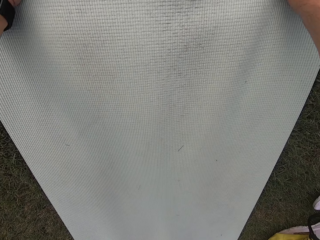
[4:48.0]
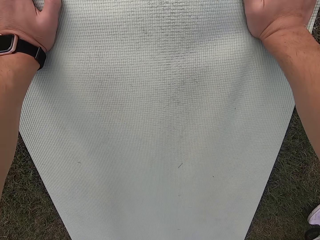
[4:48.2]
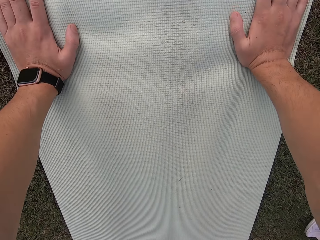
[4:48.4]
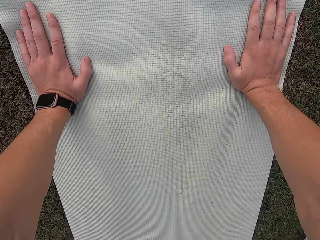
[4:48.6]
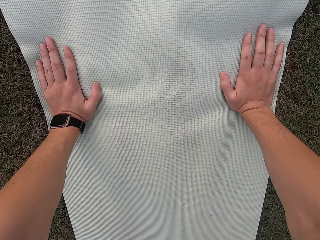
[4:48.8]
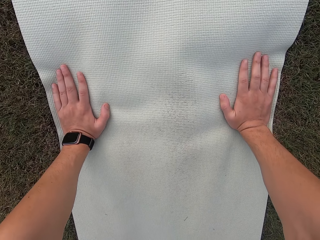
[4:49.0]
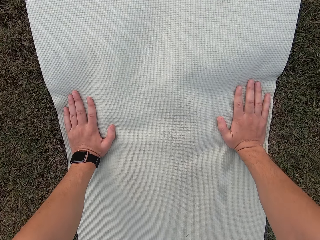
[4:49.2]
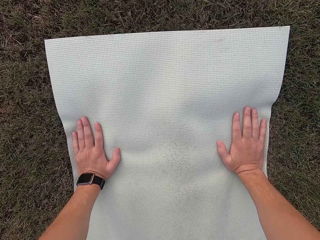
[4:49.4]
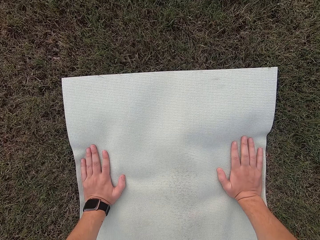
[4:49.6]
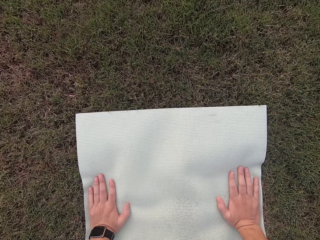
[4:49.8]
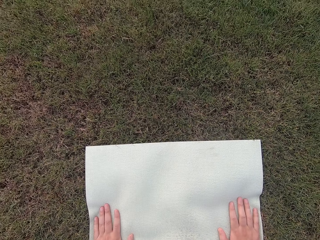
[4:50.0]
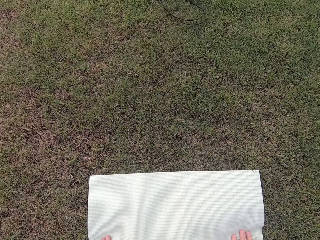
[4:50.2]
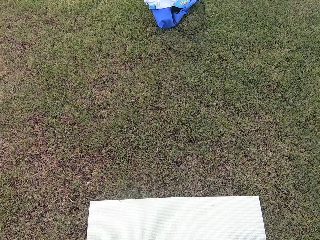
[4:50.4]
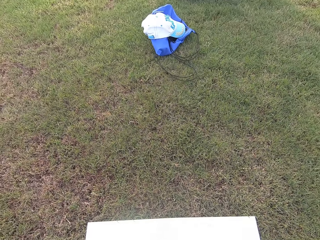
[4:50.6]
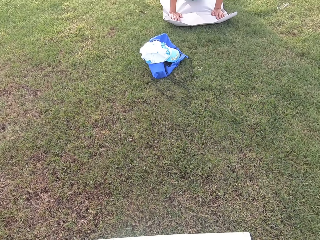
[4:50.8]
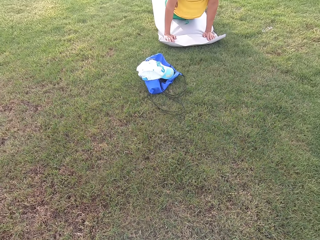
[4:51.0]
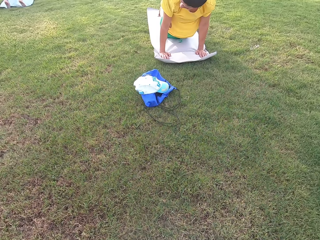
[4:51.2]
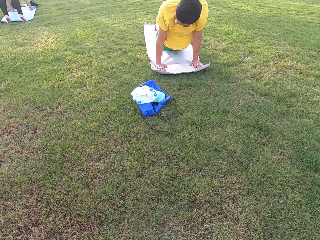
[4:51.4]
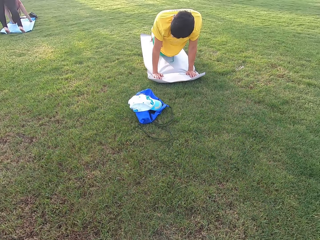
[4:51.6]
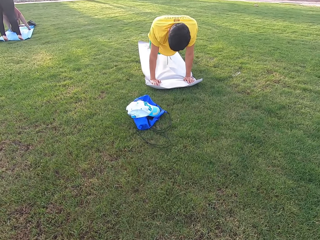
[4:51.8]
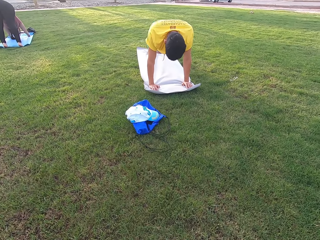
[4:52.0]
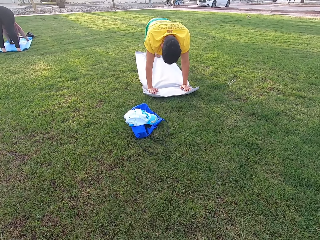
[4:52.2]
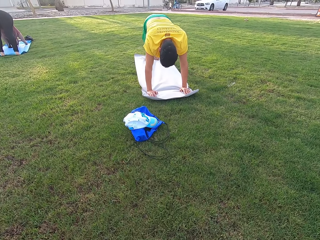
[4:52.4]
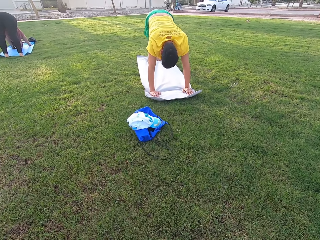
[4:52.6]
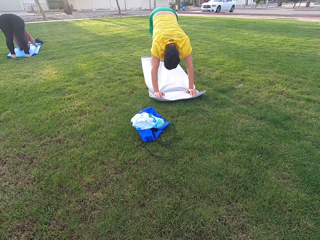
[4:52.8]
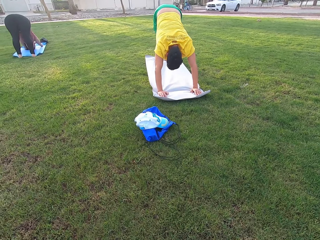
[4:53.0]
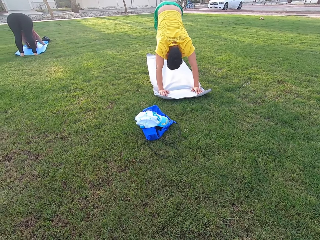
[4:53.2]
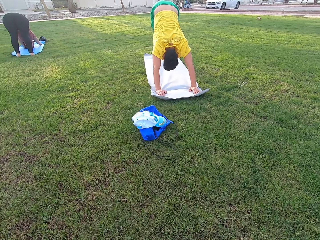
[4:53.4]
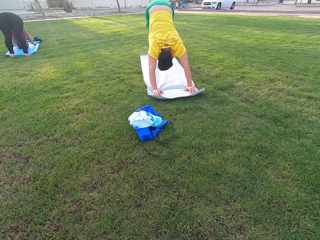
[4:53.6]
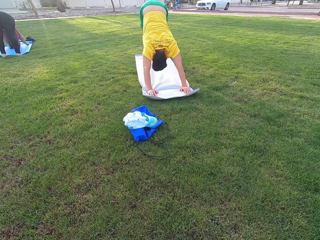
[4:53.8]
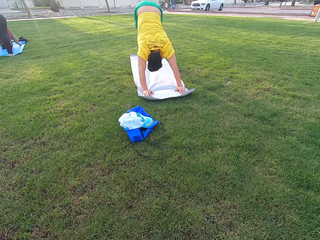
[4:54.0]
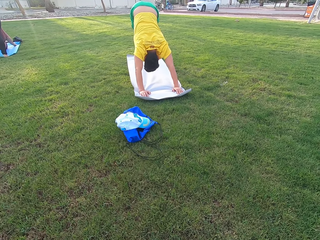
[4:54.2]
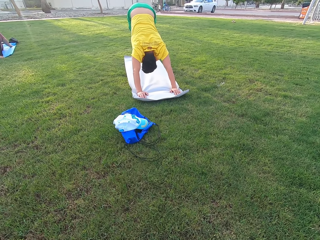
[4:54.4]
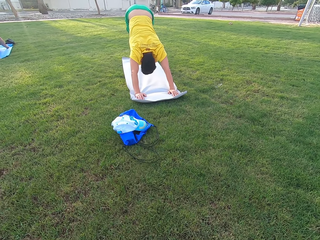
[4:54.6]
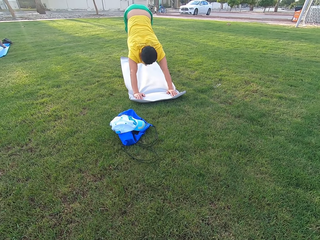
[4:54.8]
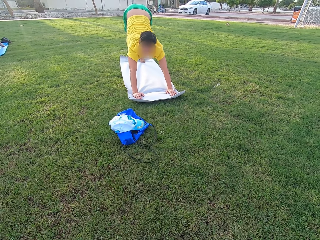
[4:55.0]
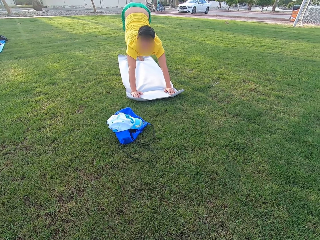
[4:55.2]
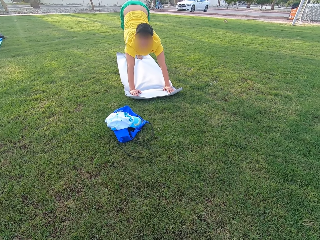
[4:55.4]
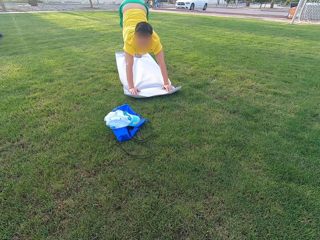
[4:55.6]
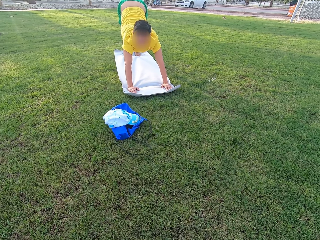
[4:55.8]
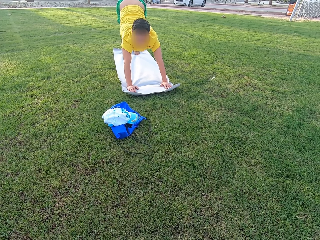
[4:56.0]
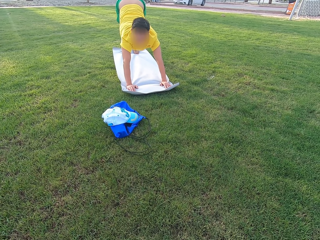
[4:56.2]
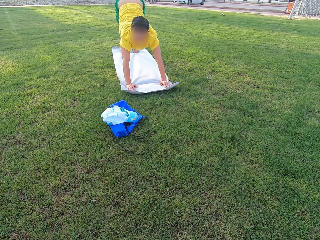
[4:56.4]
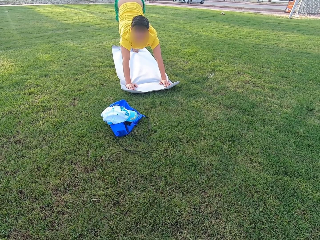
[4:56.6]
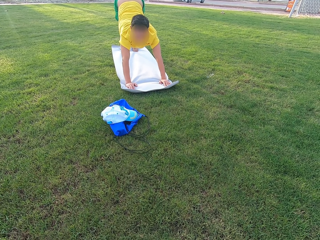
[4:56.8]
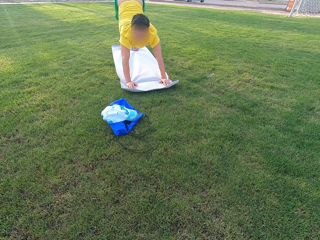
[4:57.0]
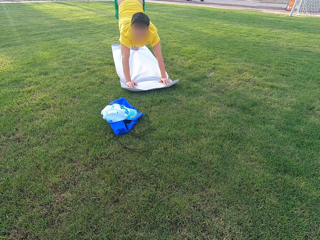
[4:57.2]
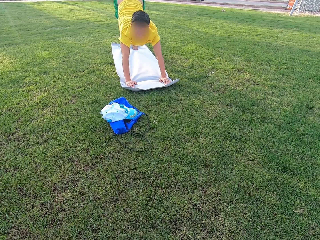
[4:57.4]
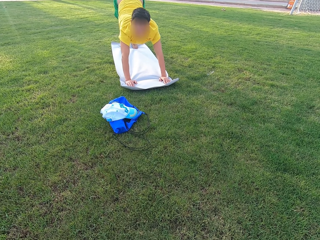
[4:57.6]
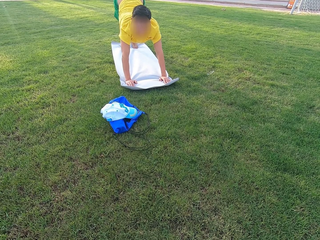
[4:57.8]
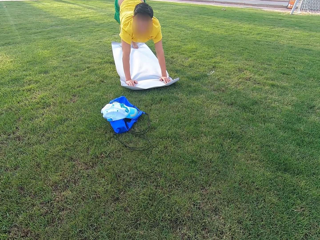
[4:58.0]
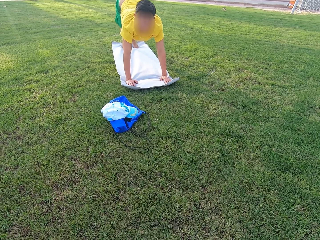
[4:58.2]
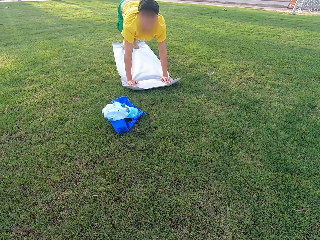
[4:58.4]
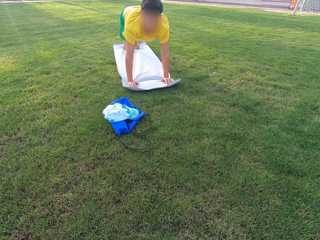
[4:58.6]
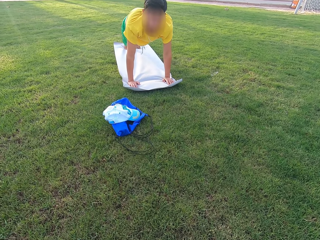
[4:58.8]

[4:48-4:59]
The camera wearer stretches up. Someone exercises on the mat.

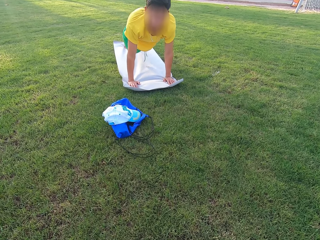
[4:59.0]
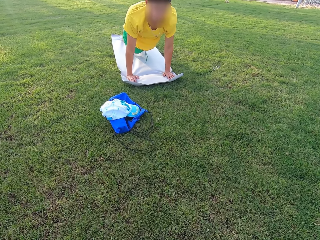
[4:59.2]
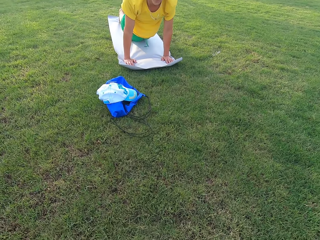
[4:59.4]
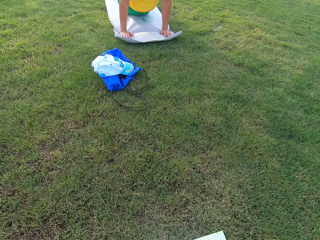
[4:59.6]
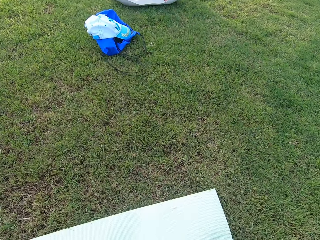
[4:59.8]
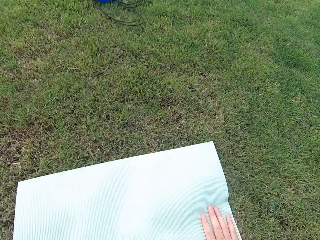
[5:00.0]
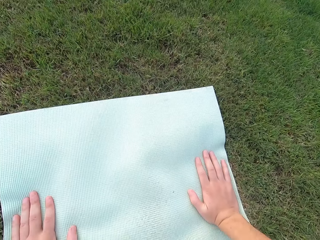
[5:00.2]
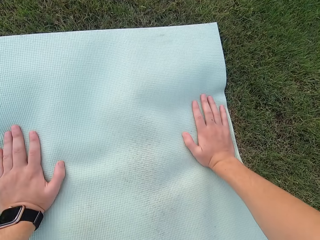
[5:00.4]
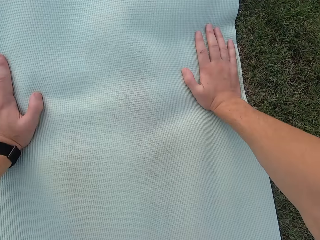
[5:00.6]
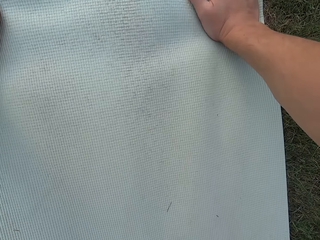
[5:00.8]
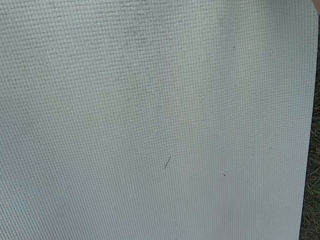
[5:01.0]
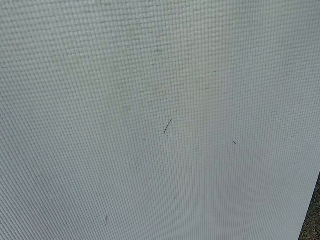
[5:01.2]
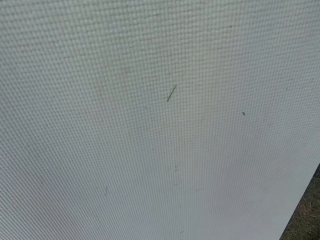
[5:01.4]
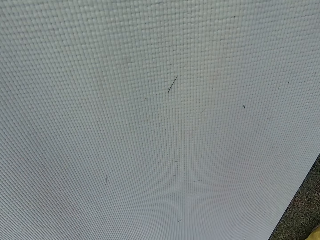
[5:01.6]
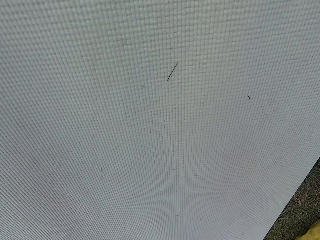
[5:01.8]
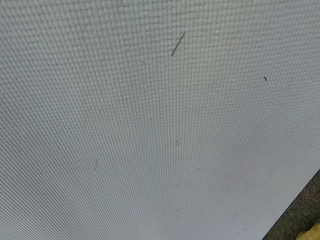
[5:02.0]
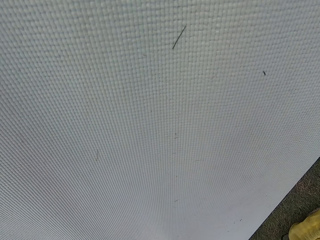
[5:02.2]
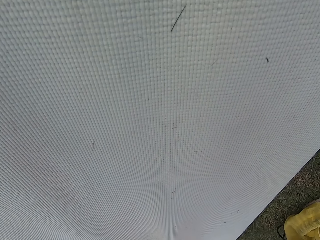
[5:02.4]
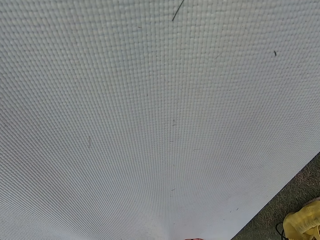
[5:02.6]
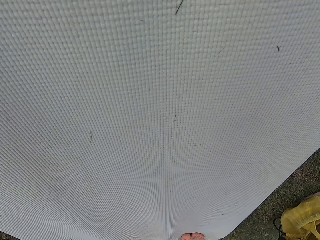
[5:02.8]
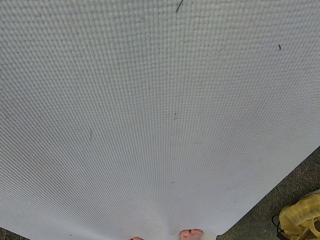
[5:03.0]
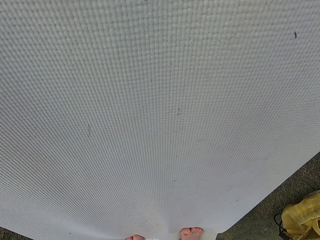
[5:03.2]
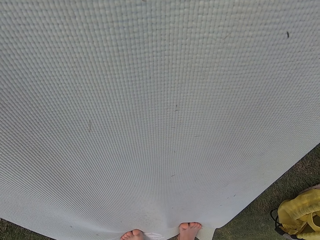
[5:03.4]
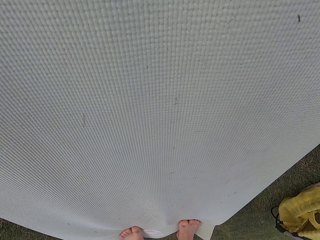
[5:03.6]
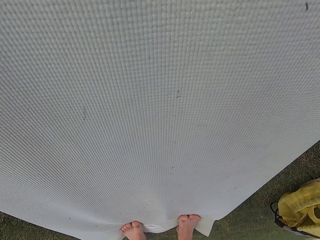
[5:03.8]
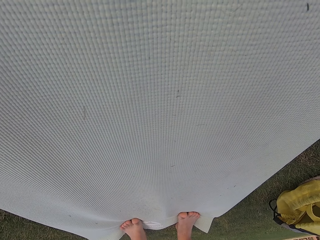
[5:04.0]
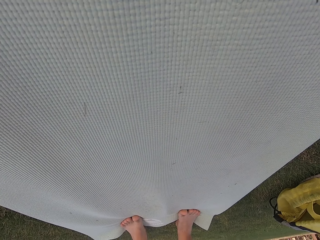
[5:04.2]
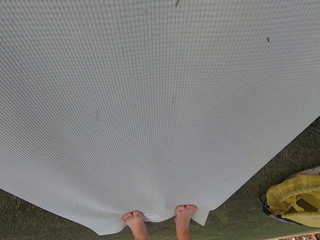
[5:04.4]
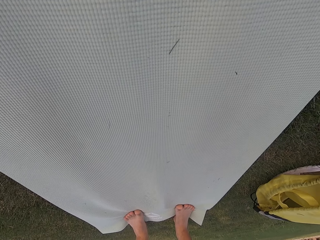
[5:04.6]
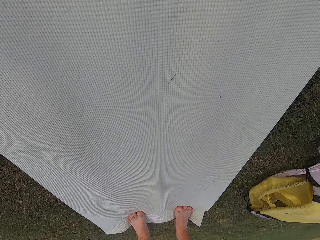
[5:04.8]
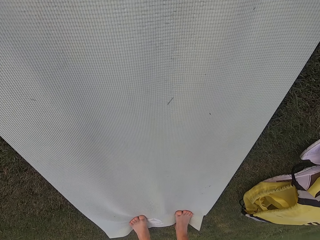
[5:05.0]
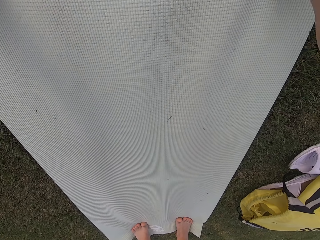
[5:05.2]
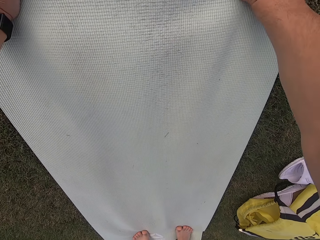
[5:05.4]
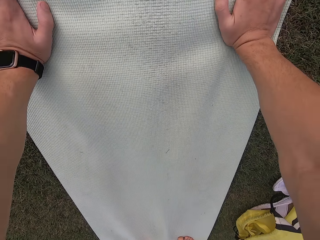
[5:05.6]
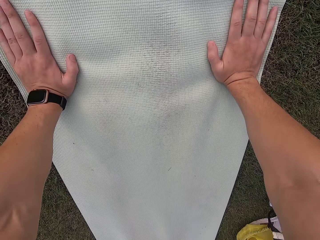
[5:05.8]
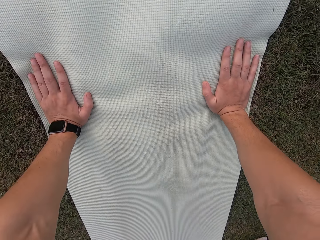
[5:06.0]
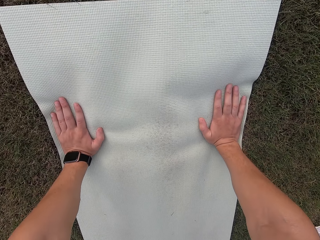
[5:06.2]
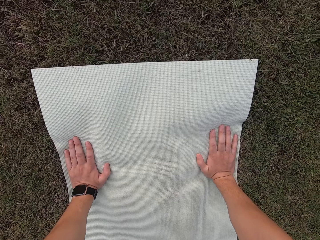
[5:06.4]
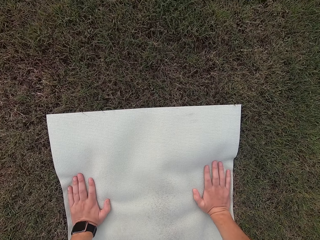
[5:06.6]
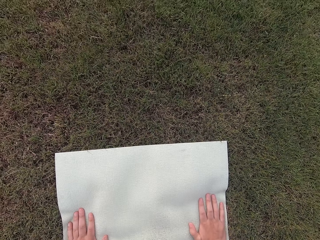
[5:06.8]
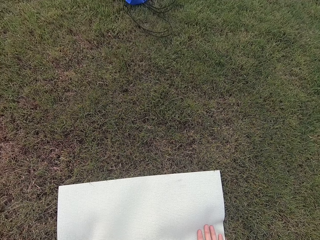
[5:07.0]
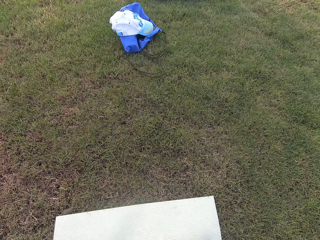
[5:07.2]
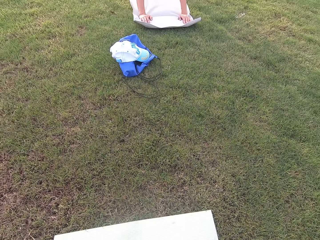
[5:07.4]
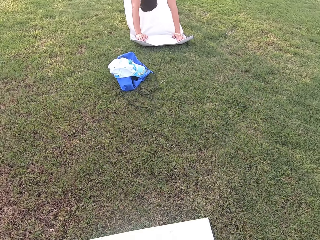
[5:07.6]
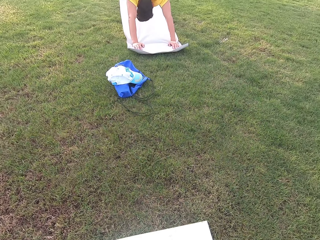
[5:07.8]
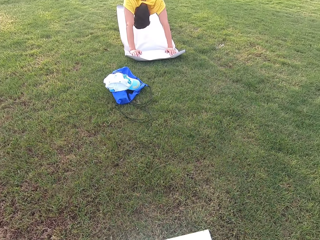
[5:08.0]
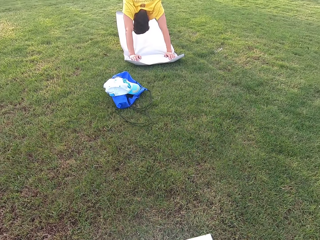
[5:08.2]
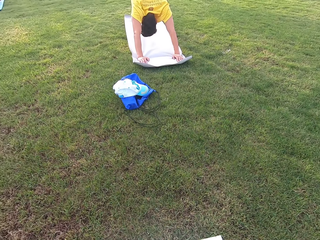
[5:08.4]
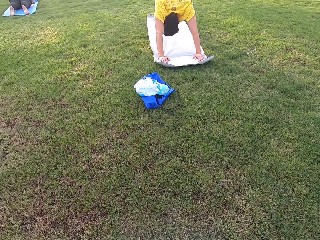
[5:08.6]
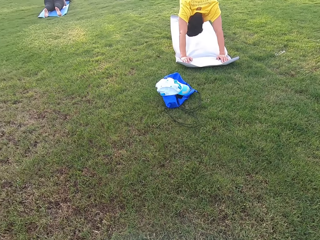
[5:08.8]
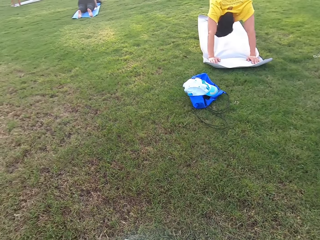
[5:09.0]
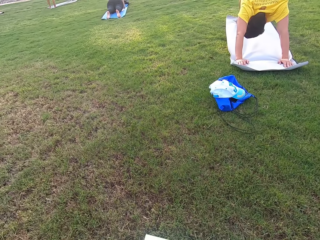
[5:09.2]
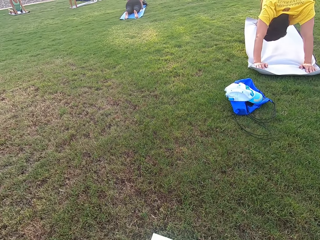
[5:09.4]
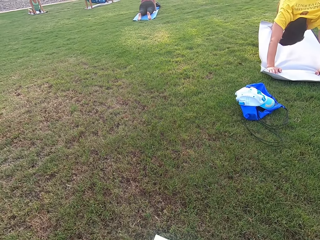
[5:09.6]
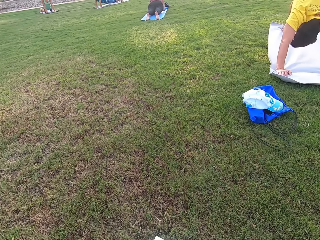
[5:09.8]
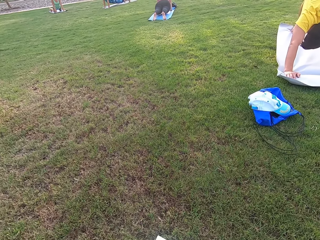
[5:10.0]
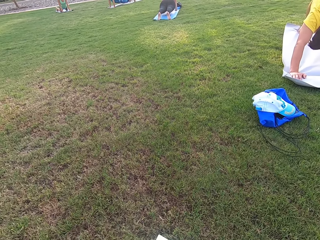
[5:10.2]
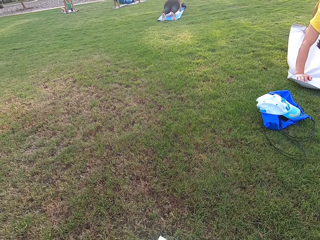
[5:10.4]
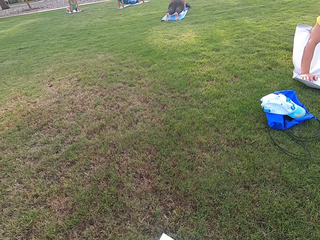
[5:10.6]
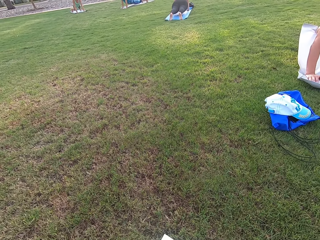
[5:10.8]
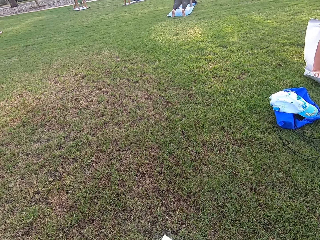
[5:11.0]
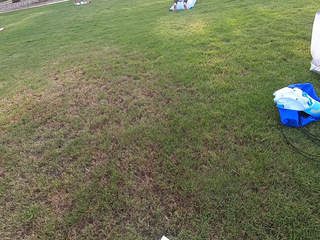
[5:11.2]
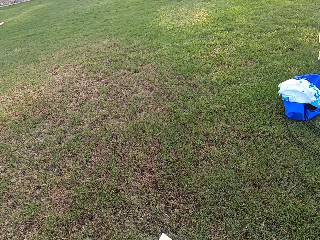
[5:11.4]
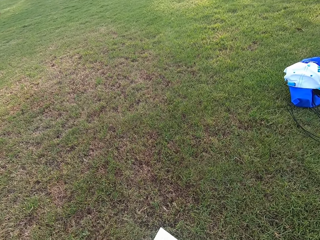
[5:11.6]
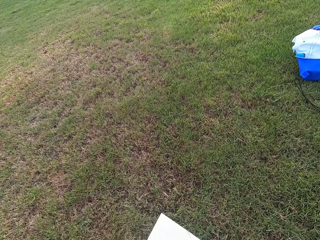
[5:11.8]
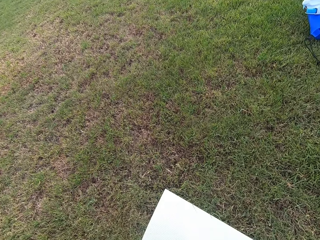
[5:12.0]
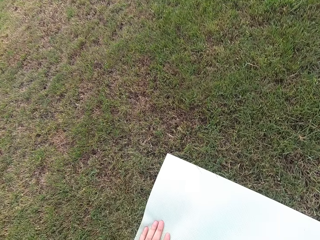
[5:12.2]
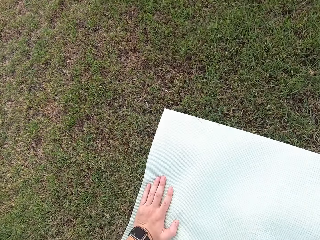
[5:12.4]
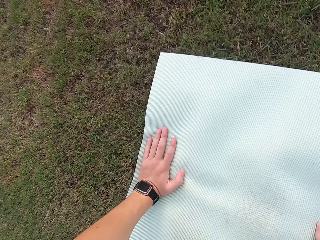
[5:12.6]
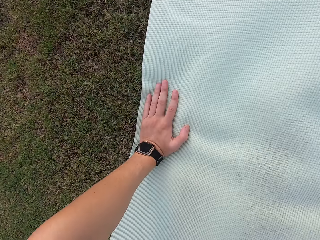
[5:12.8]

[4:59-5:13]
The camera wearer stretches down. They stretch up. They exercise on the mat. They look around the field.
